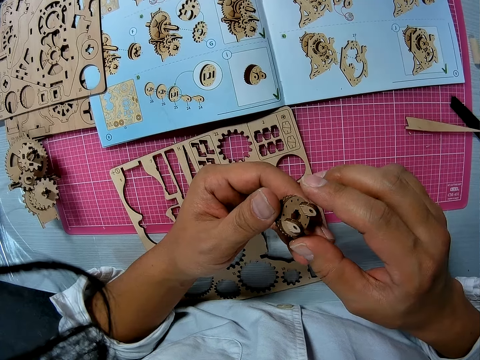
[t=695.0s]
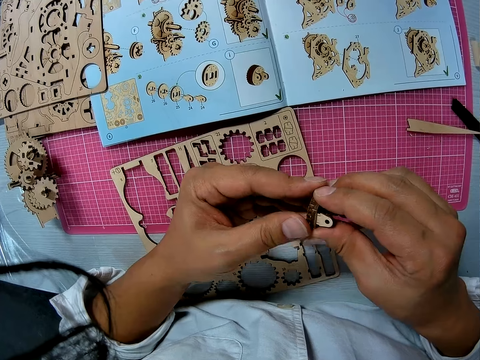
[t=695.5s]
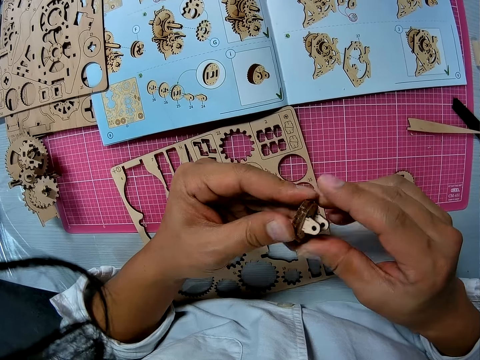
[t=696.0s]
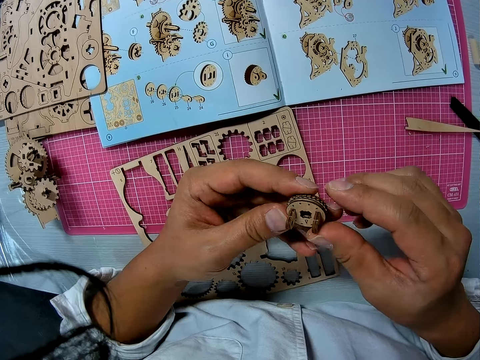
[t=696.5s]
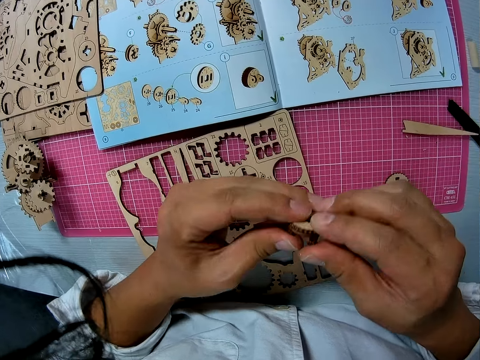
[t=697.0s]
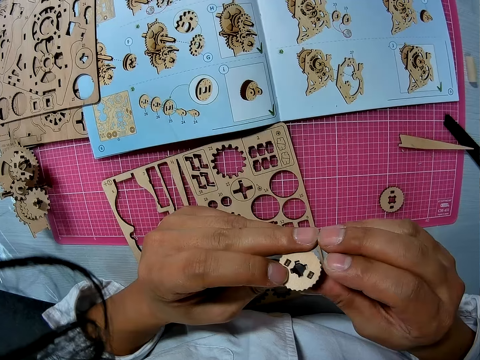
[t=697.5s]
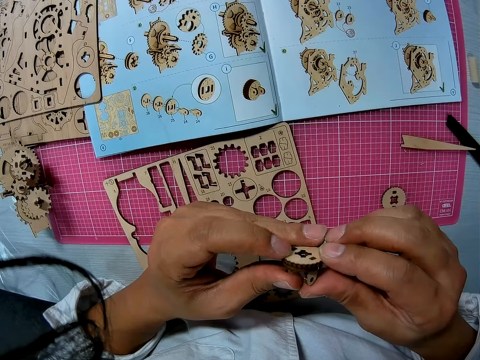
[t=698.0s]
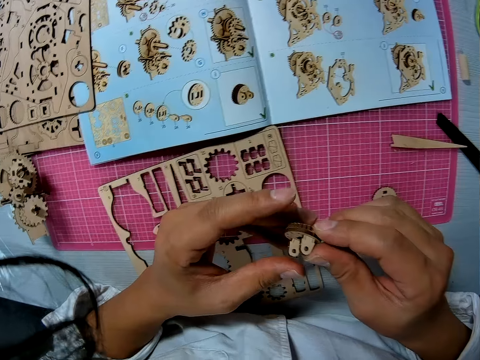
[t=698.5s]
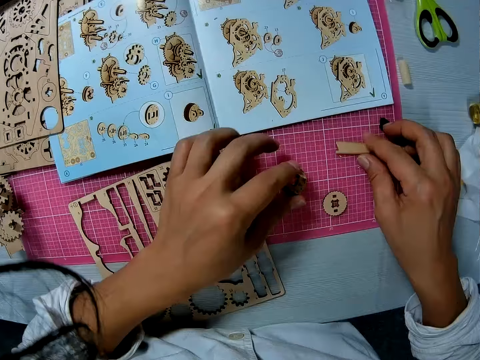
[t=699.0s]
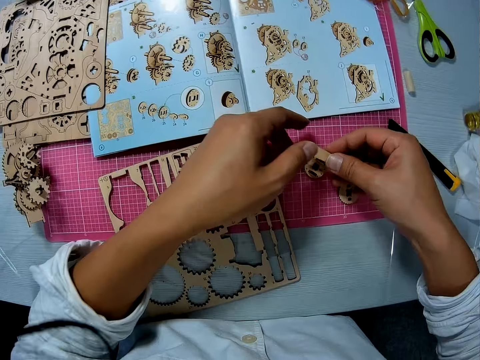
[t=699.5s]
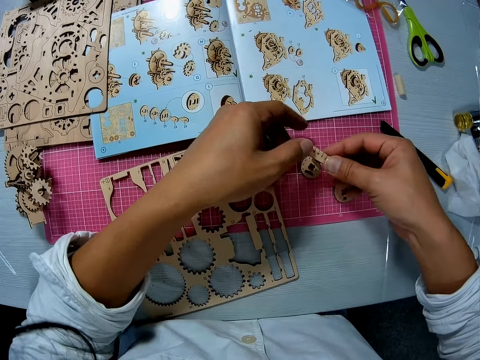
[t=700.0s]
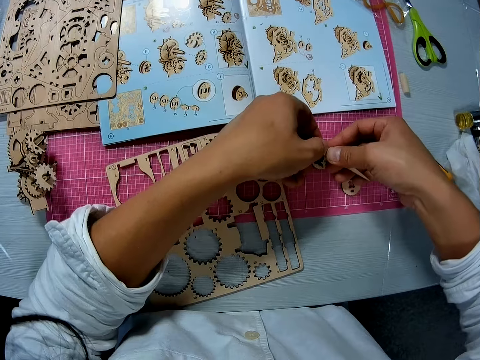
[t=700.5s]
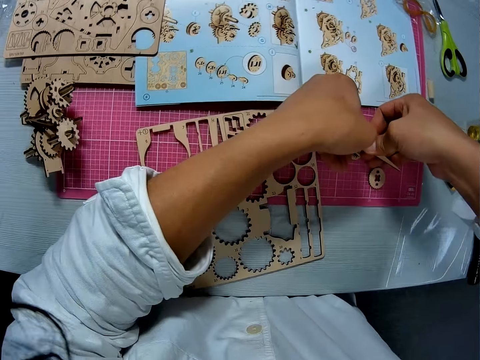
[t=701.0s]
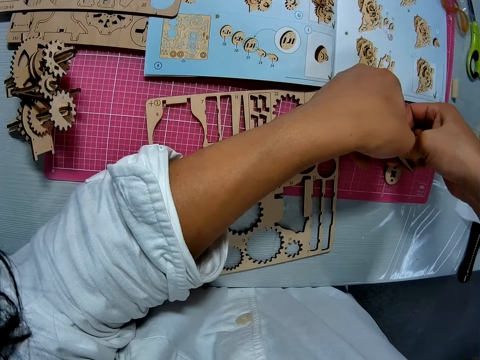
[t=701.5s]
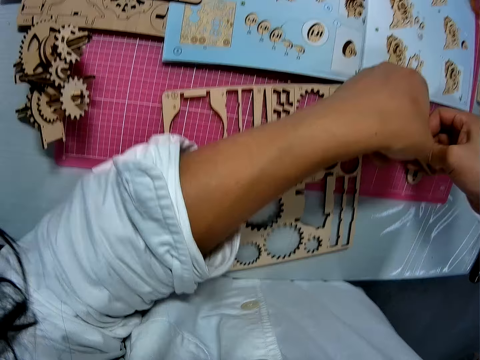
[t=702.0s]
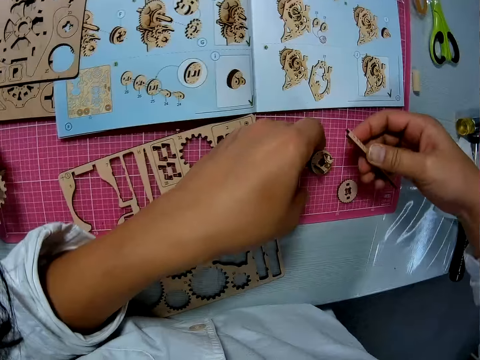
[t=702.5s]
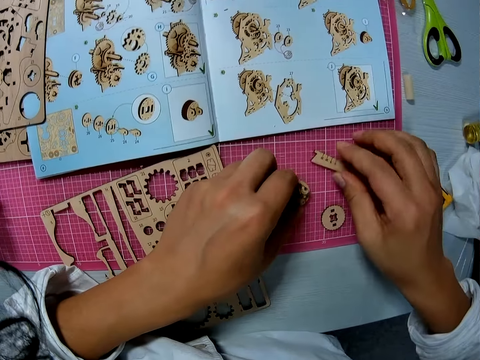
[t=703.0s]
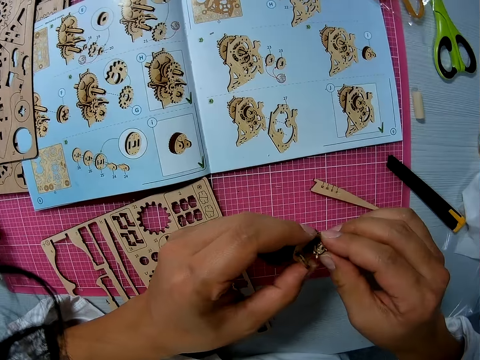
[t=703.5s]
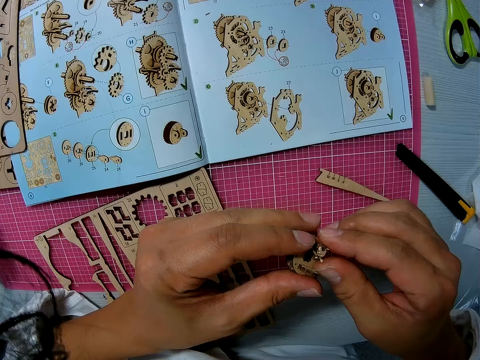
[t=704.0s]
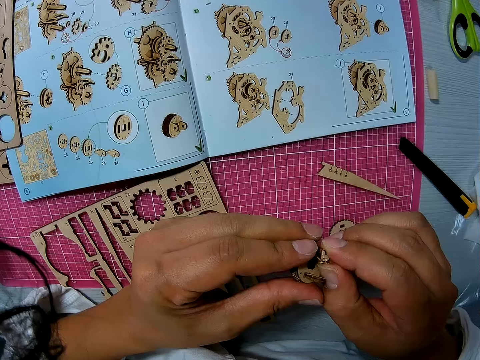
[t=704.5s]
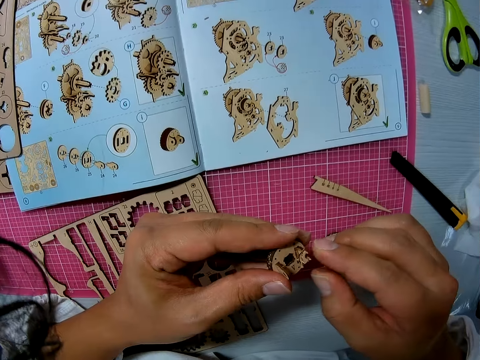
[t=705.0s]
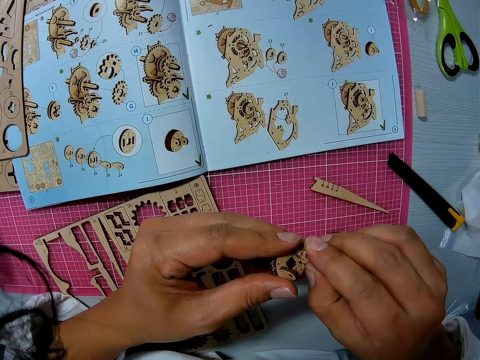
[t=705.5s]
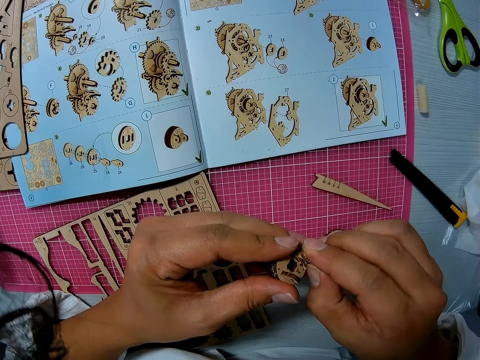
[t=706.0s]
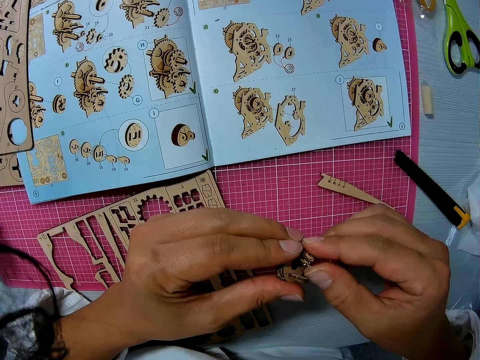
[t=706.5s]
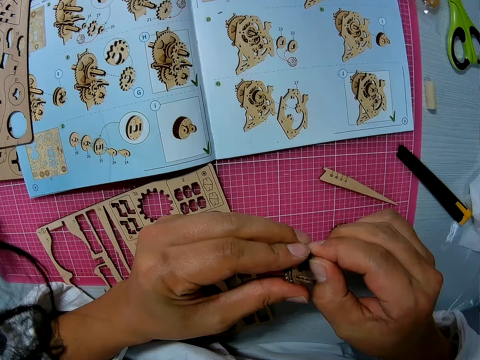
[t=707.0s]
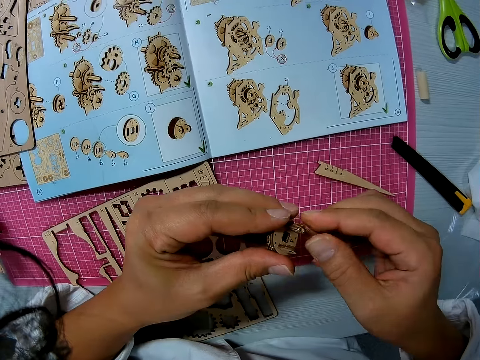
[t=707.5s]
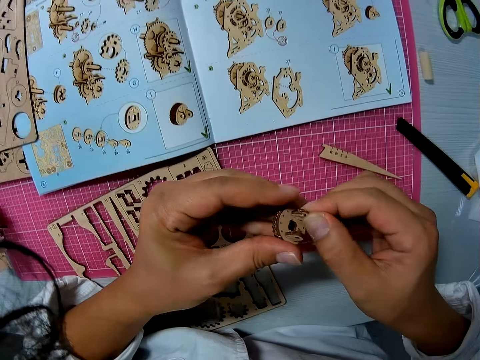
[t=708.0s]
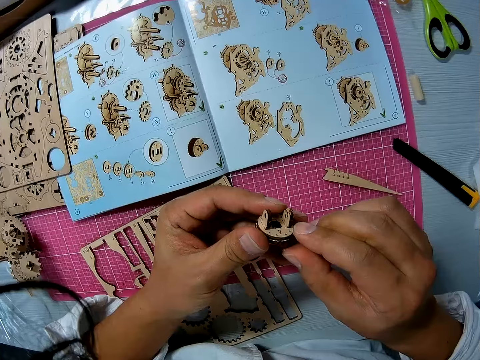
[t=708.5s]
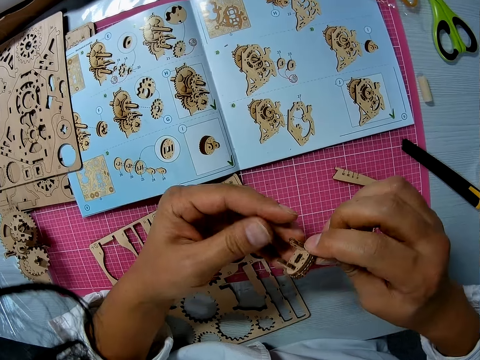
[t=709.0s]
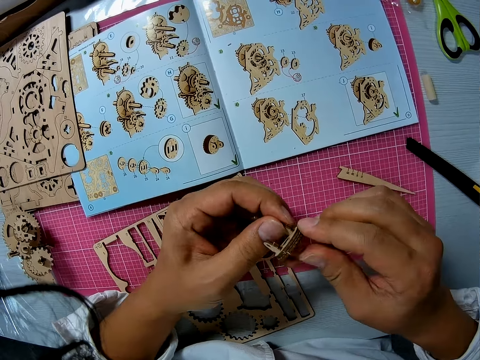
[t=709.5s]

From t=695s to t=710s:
The camera wearer drops the object on the table with his left hand. He picks up the small piece of stick from the table with his right hand. He applies pressure to the object on the table with the stick using both hands. He connects the wooden stem gear parts. He drops the stick on the table with his right hand. He picks up the object from the table with his left hand. He works on the object in his left hand with both hands. He examines the wooden stem gear part.

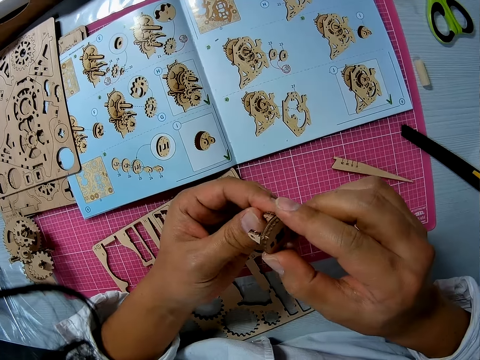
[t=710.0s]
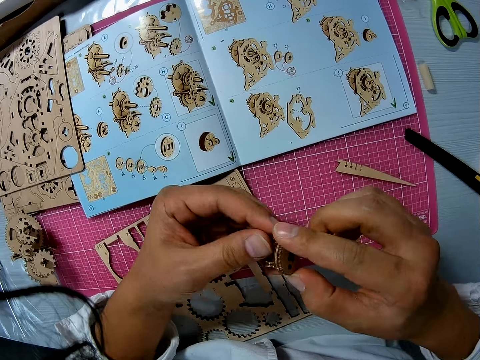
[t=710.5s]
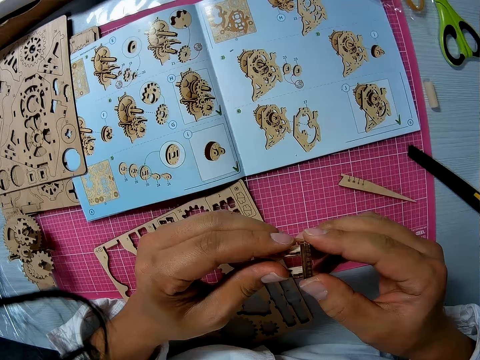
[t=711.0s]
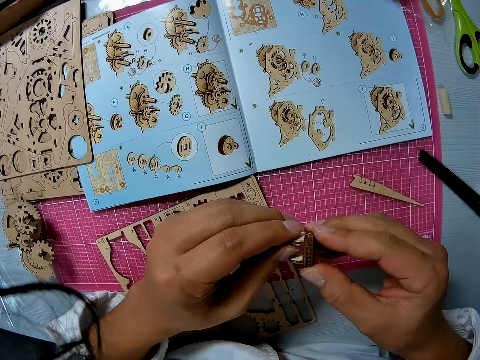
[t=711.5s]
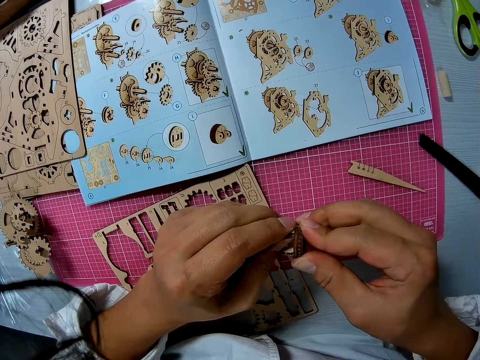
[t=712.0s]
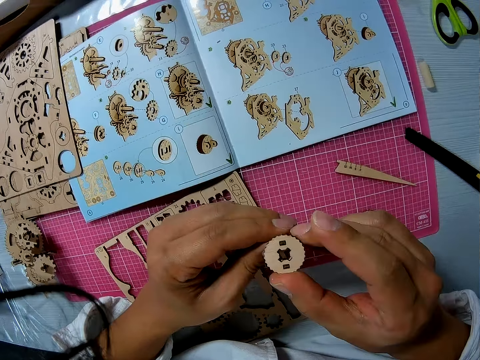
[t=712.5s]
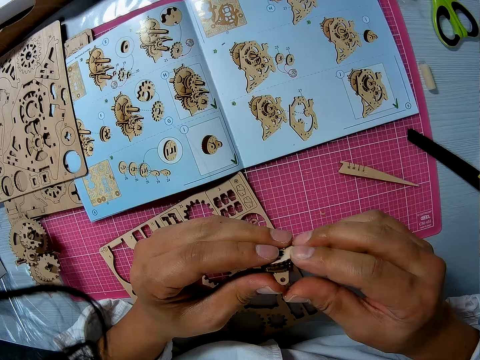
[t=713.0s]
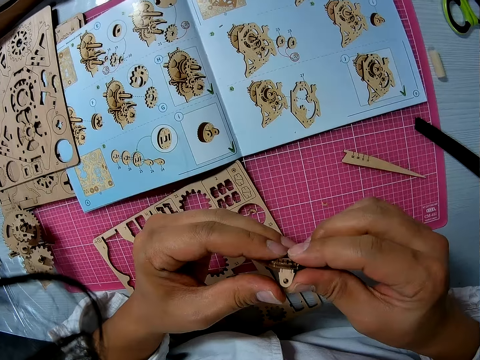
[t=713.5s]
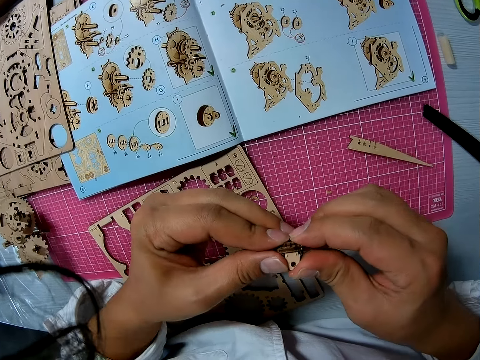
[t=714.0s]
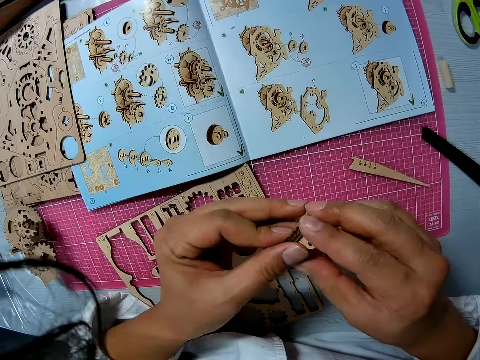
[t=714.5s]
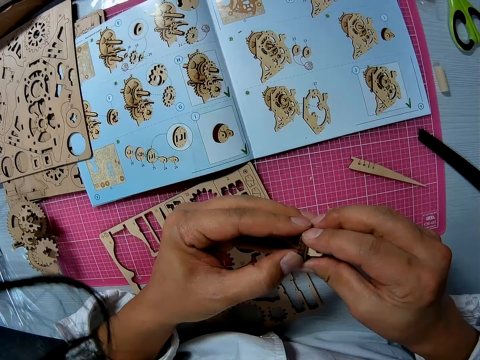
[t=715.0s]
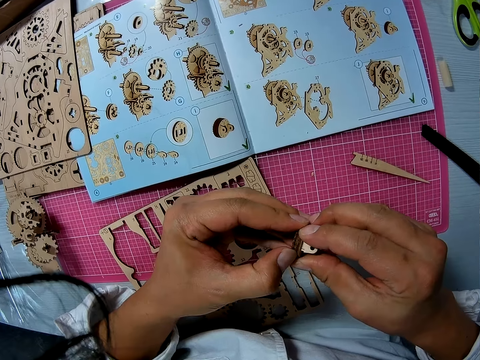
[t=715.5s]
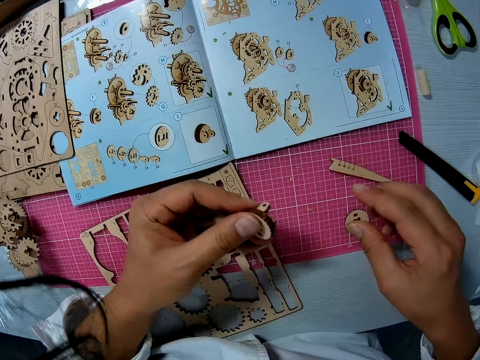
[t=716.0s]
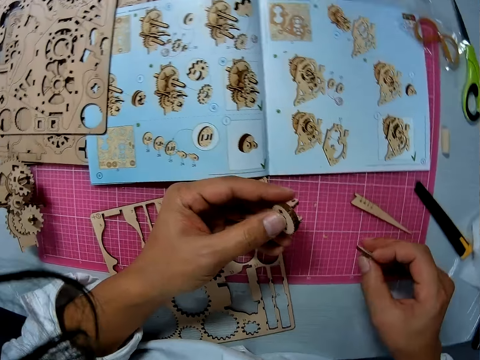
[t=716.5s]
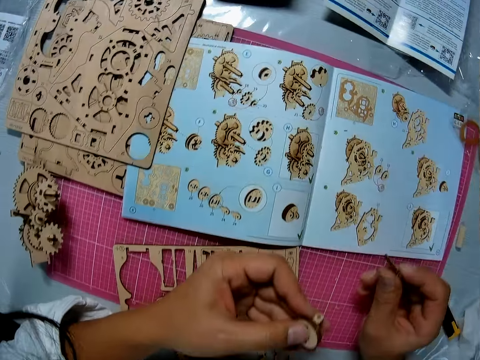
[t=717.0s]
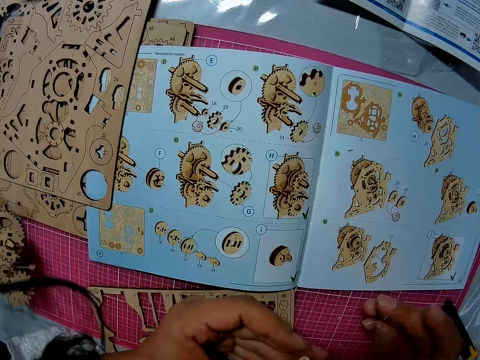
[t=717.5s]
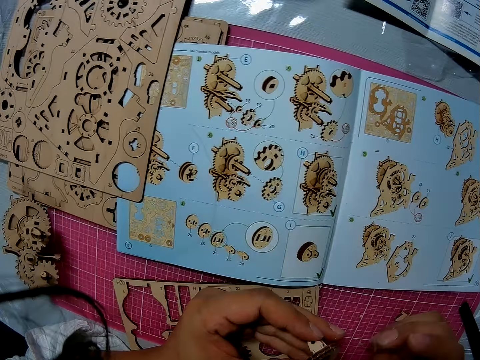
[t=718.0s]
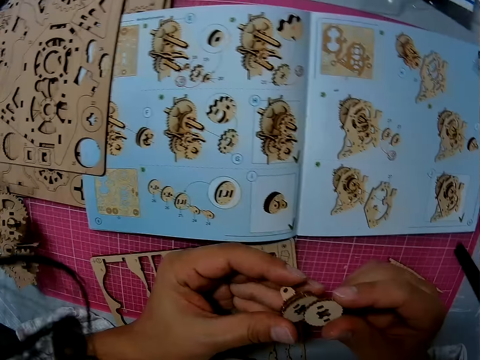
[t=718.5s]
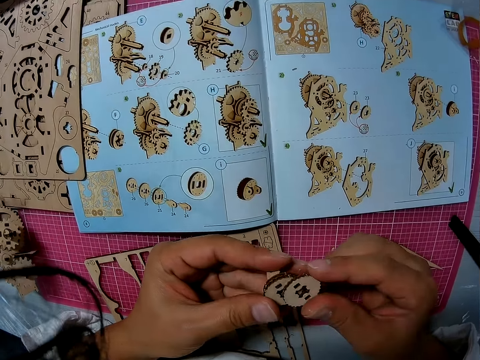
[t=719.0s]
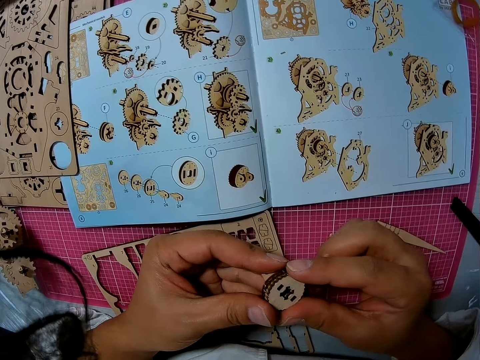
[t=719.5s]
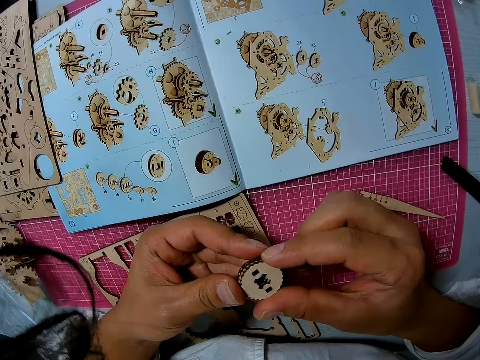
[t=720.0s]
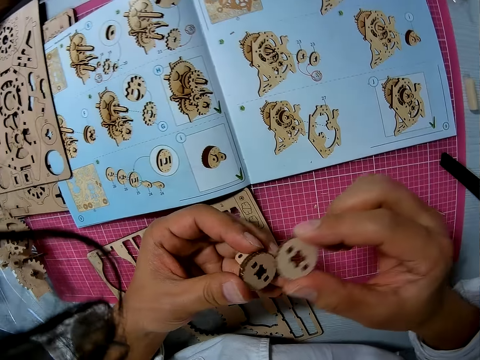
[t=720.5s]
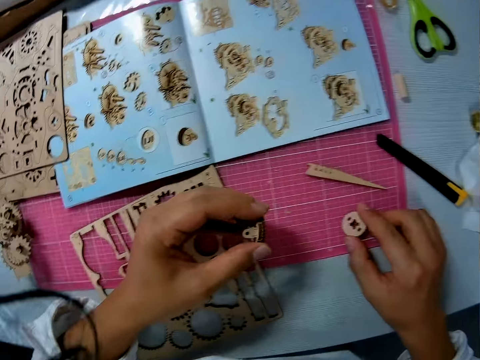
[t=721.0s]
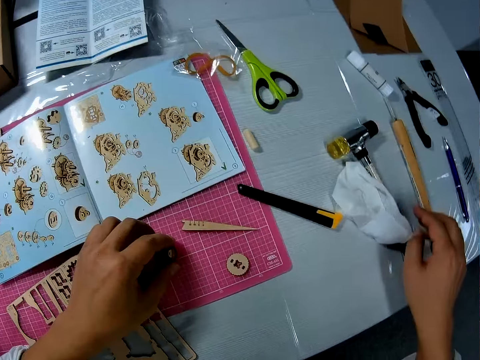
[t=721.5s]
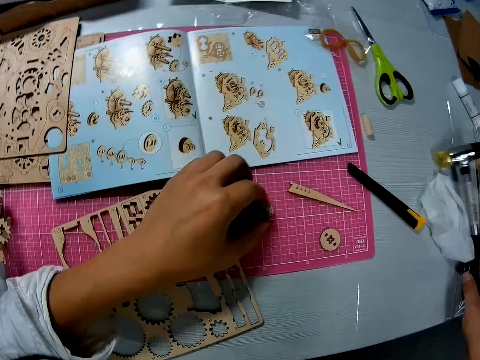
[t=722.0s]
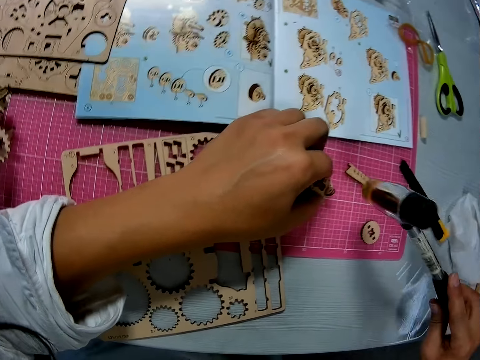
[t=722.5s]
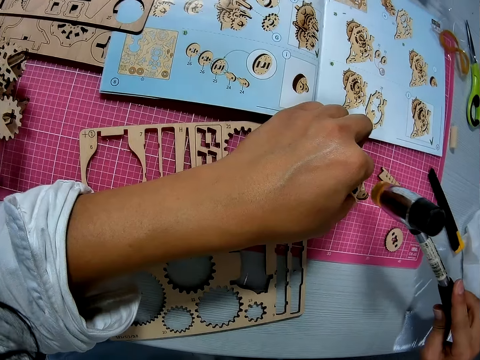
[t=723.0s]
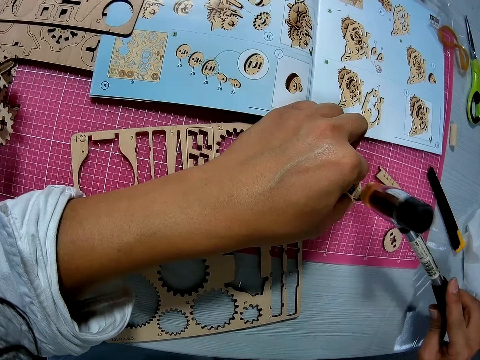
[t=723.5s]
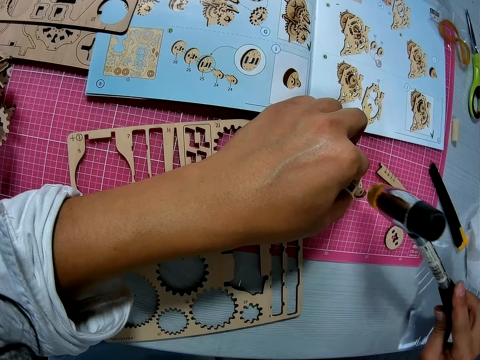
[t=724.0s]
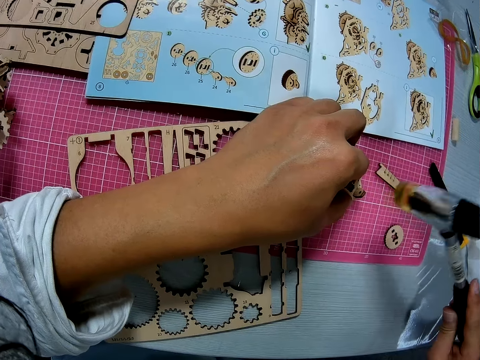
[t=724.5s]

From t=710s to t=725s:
The camera wearer passes the wooden stem gear part to the left hand. He picks up another object on the table with his right hand. He looks at the manual. He places it on the object in his left hand. He connects the wooden stem gear parts. He drops the object in his right hand on the table and holds the object in his left hand on the table. He picks up a hammer with his right hand from the table. He hammers the object in his left hand on the table.
